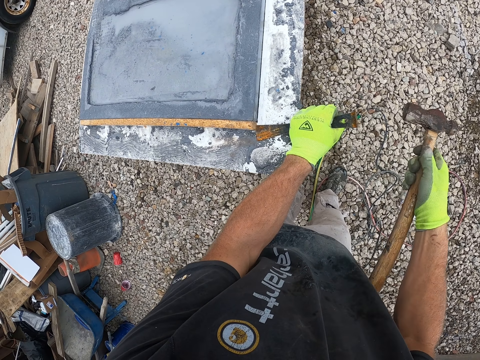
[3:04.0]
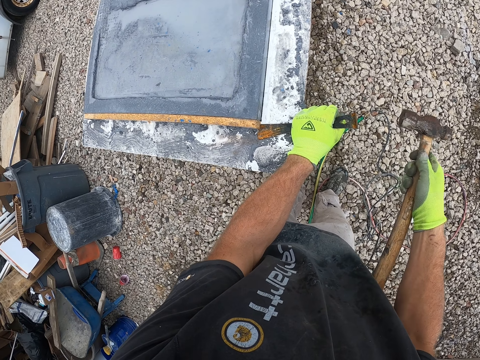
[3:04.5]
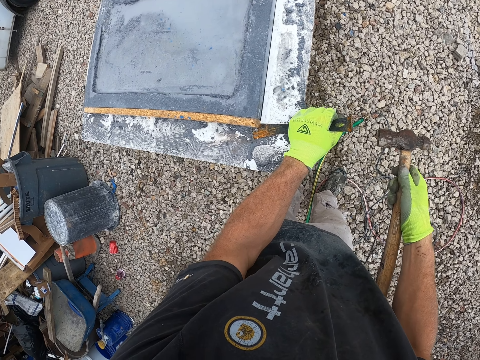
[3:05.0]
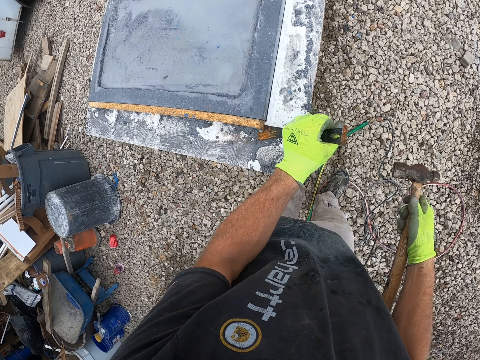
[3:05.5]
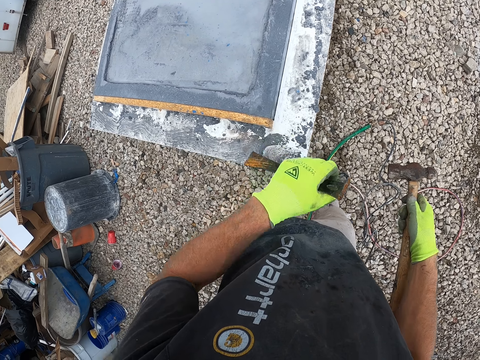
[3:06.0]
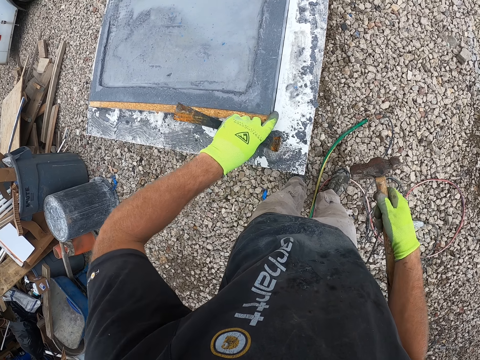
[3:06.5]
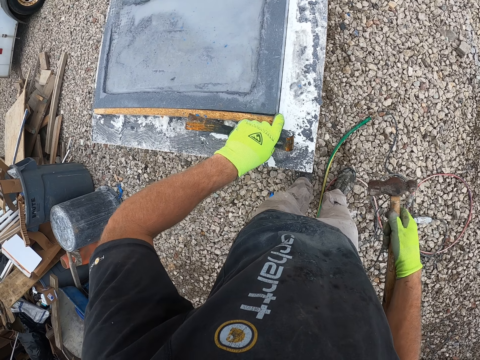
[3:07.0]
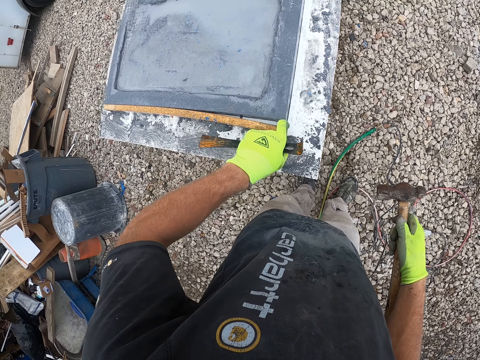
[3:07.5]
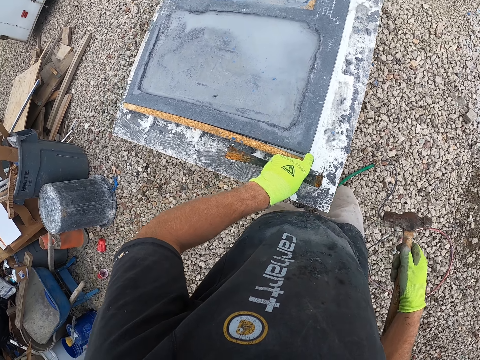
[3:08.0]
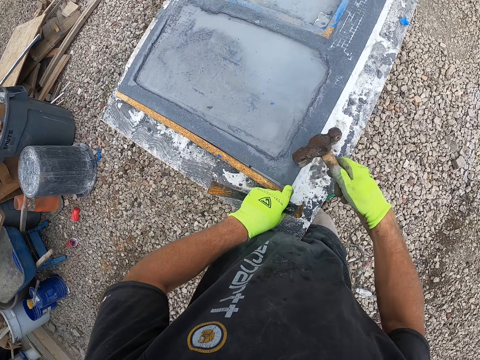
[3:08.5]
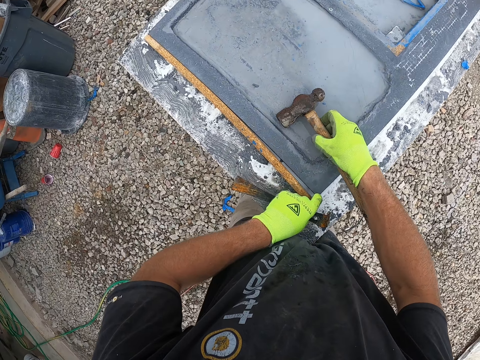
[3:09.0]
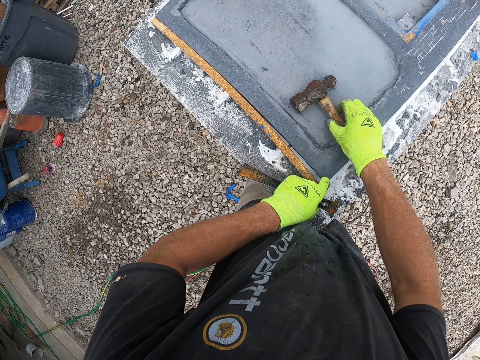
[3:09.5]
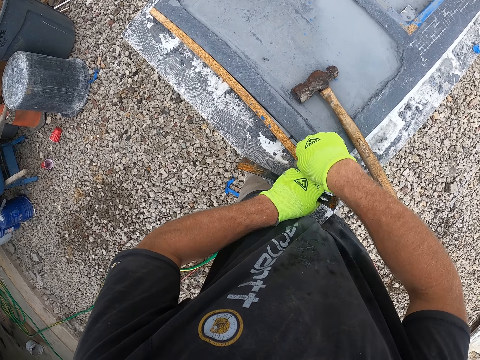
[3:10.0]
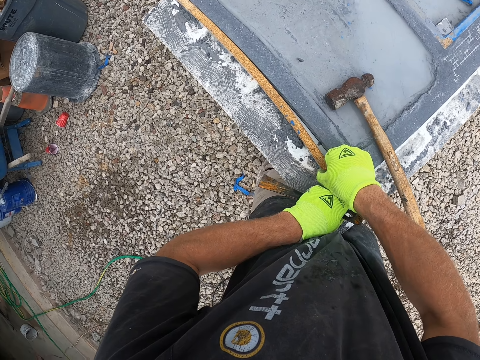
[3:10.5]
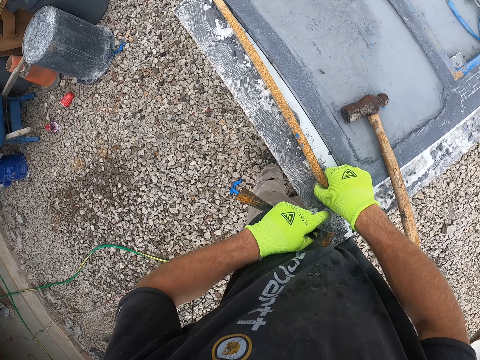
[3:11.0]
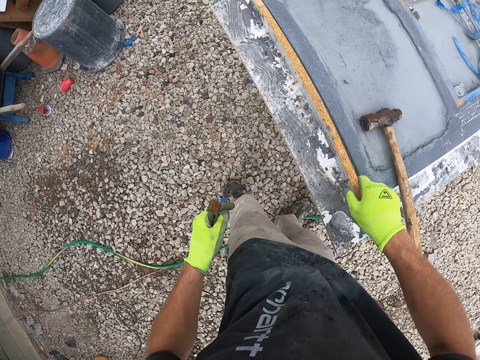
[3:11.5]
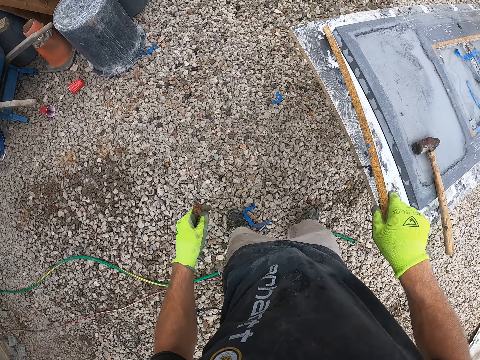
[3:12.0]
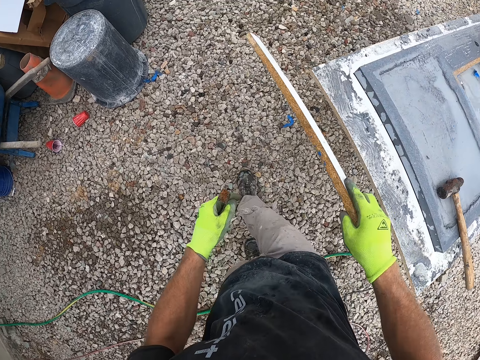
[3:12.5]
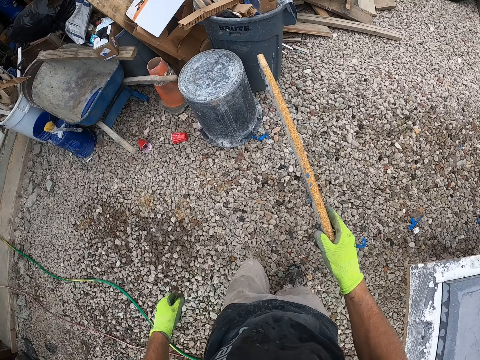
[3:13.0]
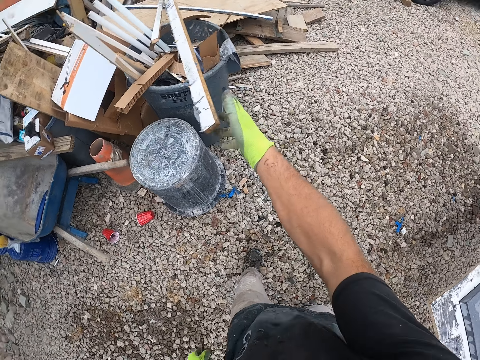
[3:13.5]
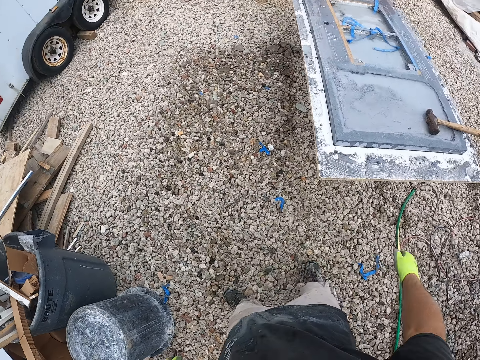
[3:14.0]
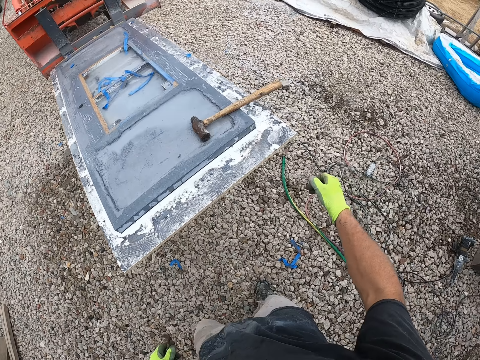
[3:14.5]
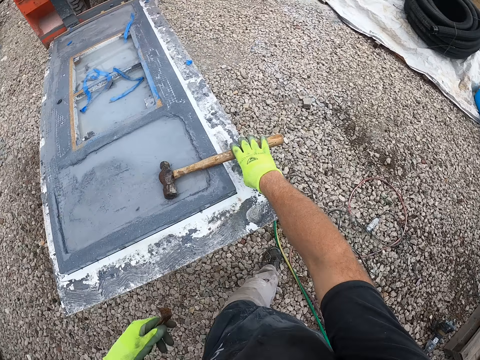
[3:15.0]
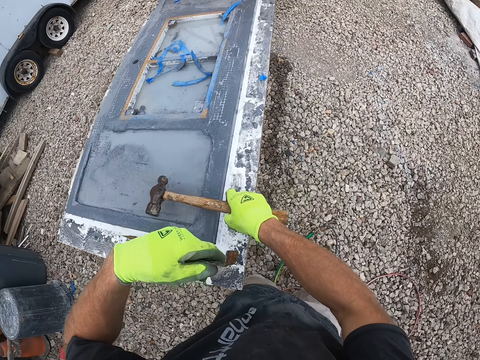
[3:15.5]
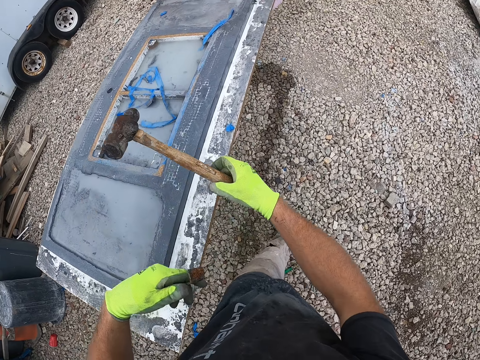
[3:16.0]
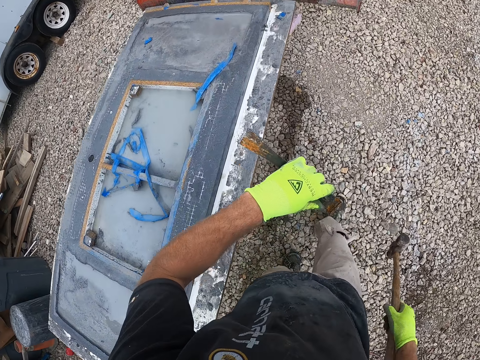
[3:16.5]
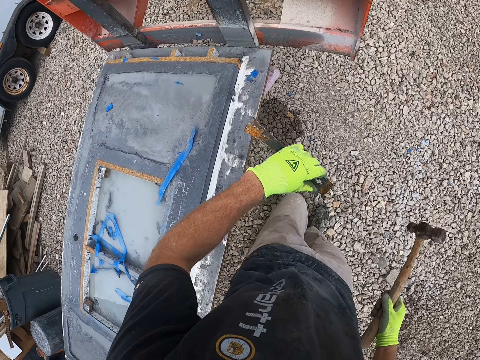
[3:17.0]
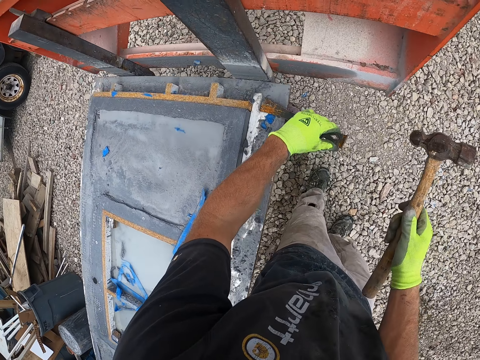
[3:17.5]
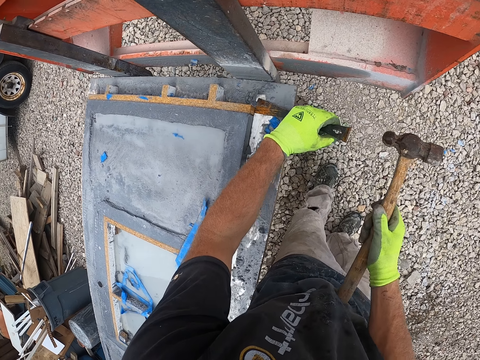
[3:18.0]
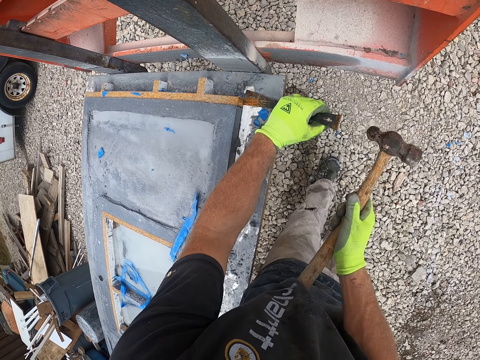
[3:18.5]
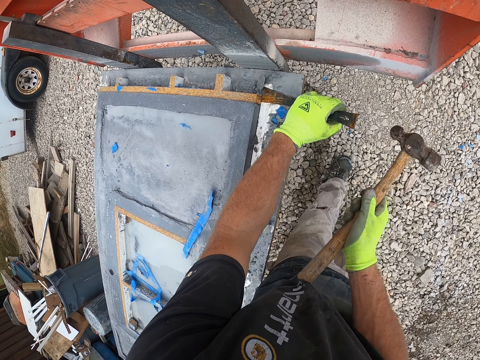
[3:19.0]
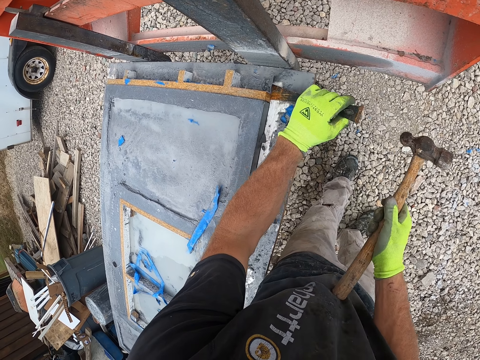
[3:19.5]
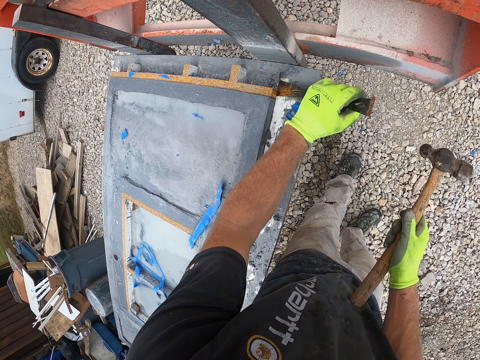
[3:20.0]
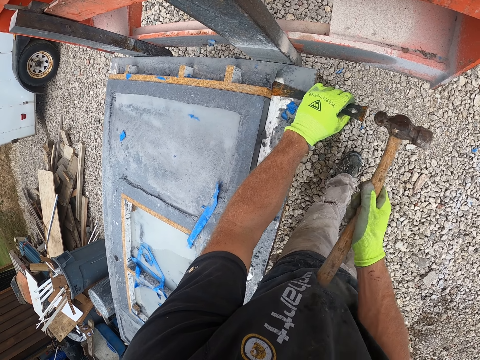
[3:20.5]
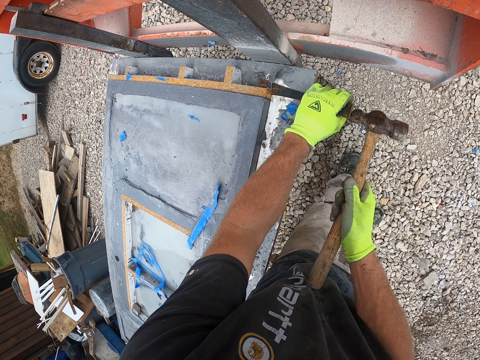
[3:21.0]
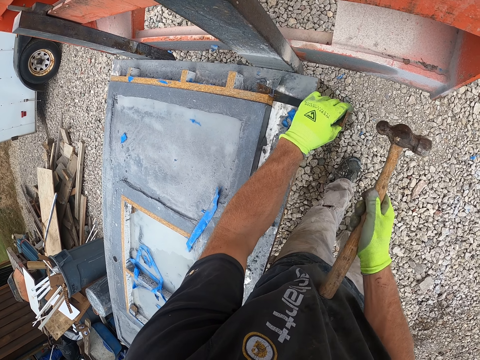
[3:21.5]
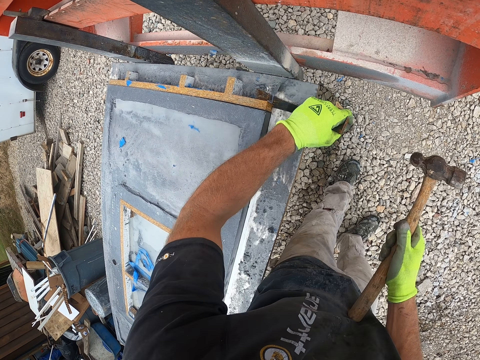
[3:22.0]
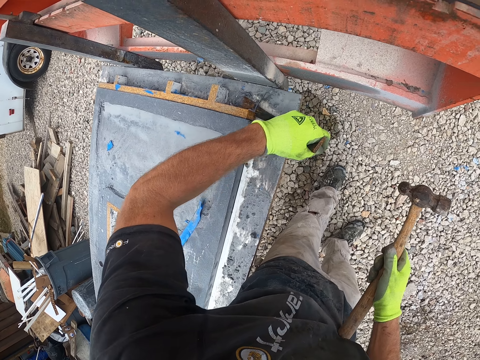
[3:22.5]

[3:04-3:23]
The camera wearer pulls a piece of timber from a solid wood with a nail puller. He holds the piece of timber with his left hand. He pulls the piece of timber from the solid wood. He drops the hammer in his right hand on the wooden plank. He holds the piece of timber with his right hand. He pulls out a part of the wooden plank with his hands. He makes a step forward. He drops the wooden plank on top of other wooden planks outside. He turns to the right. He walks forward. He picks up the hammer from the wooden plank with his right hand. He walks forward. He places the nail puller on the piece of timber. He hits the pry bar or nail puller on the wooden plank with the hammer in his right hand. He pulls the piece of timber from the solid wood with the nail puller. He hits the nail puller with the hammer. He pulls the piece of timber from the solid wood with the nail puller.

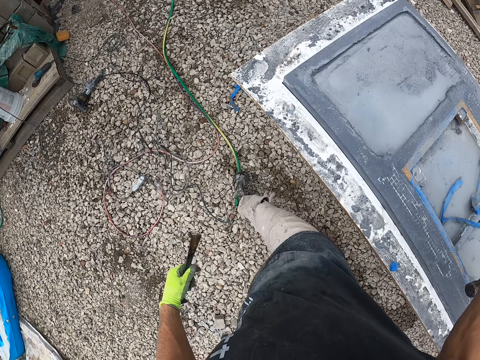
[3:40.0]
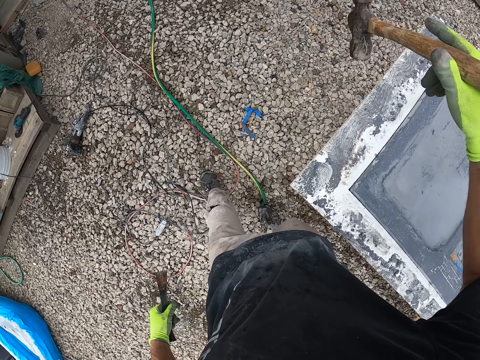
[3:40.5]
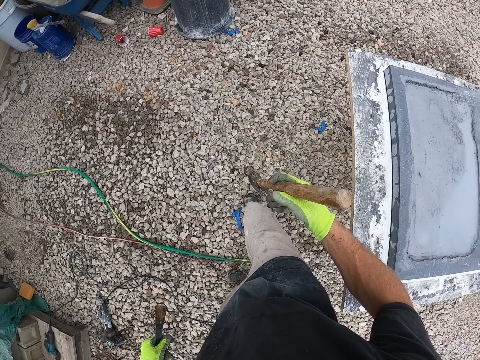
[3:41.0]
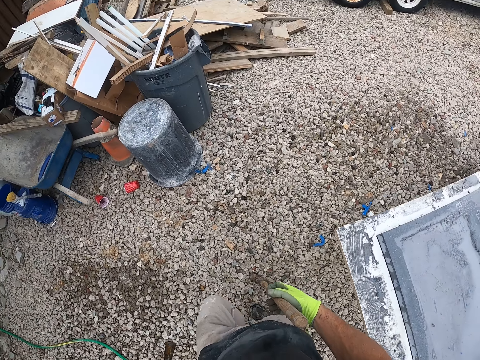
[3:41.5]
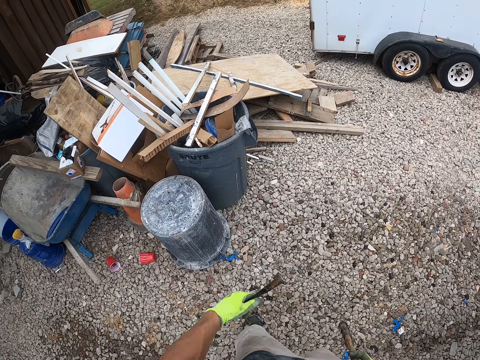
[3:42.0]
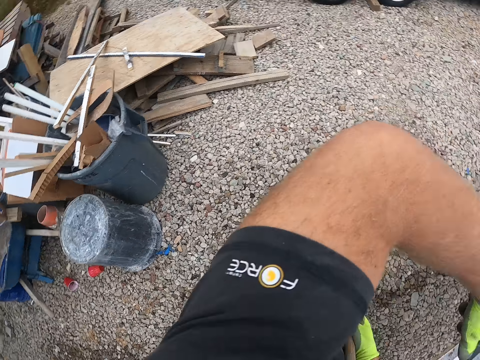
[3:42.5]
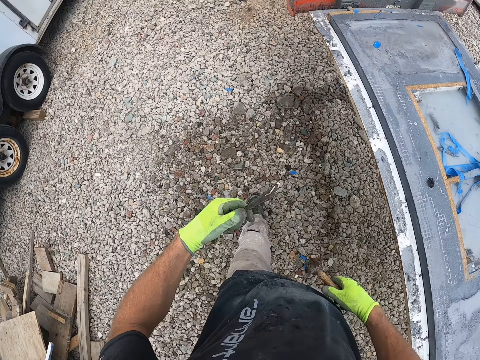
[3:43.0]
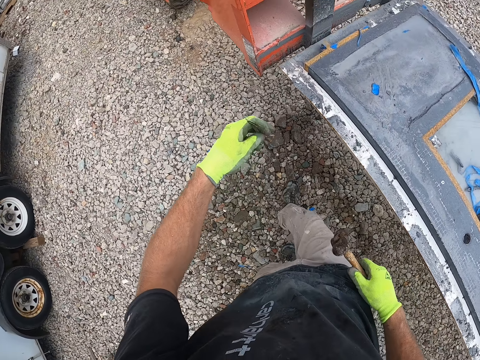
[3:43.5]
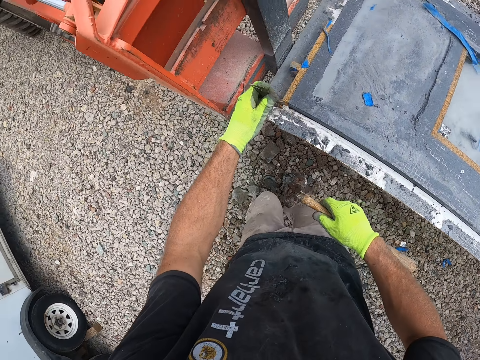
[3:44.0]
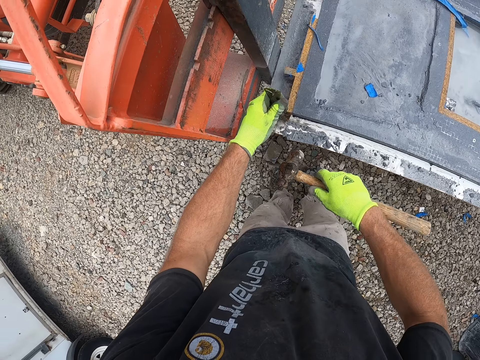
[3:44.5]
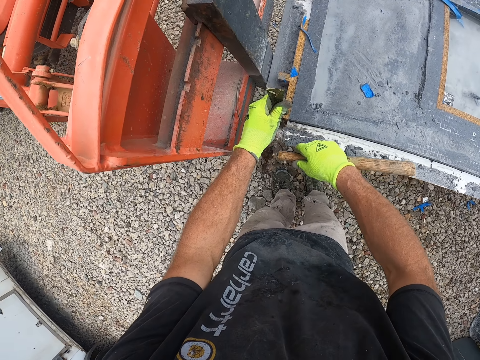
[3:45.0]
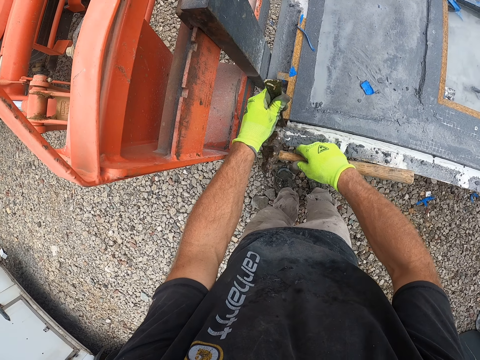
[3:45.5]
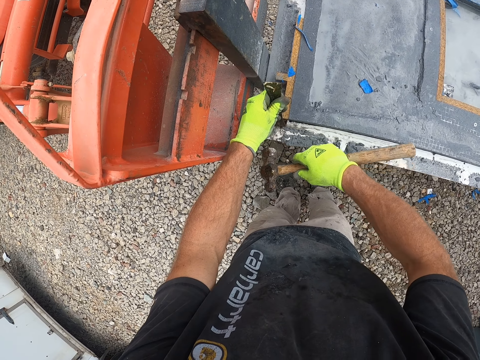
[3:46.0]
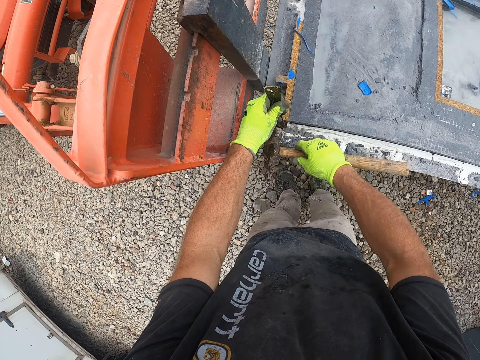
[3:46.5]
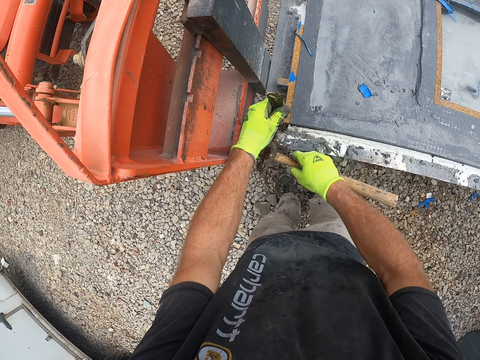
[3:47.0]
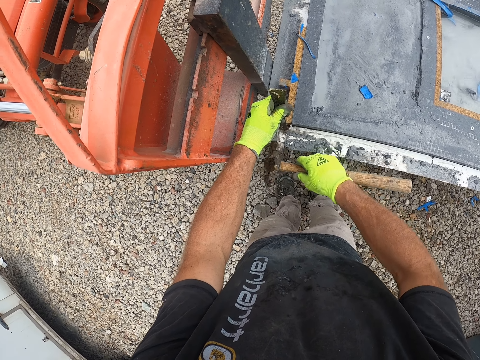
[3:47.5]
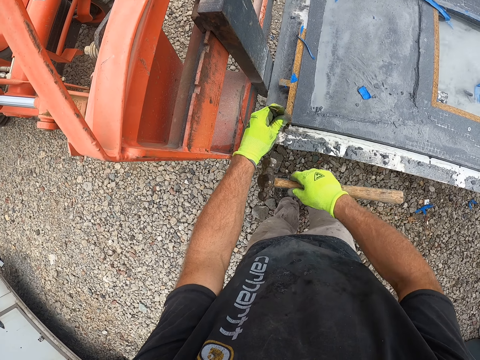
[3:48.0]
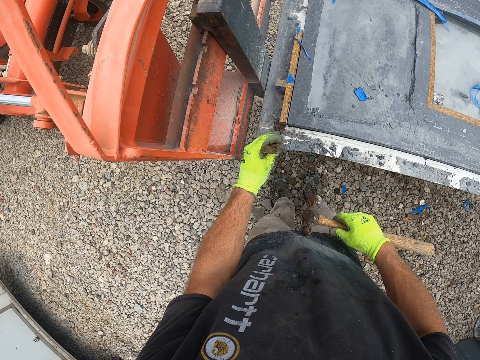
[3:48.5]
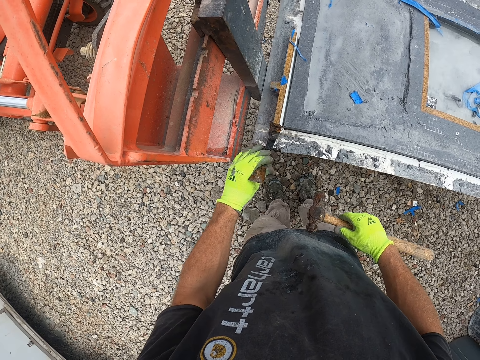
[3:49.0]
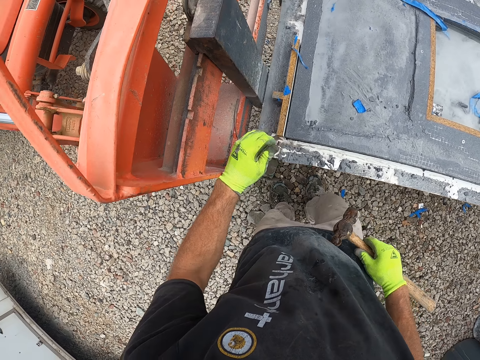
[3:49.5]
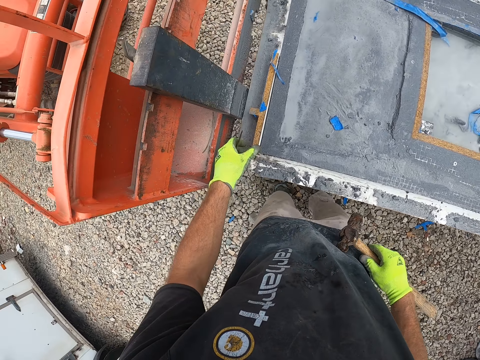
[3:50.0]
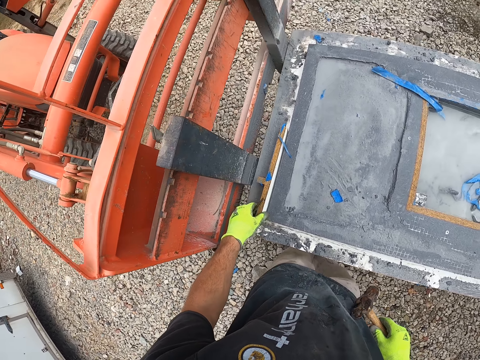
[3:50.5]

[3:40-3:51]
The camera wearer picks up the hammer from the solid wood. He walks to the other side of the work bench with the hammer in his right hand. He turns to the left. He walks forward. He places the pry bar or nail puller on a part of the wooden plank. He hits the pry bar on the wooden plank with the hammer. He pulls a piece of timber from the solid wood.
